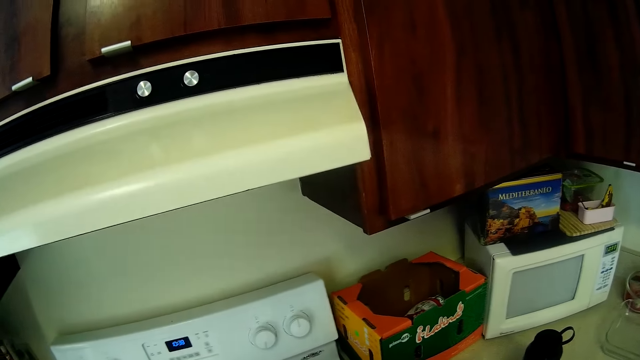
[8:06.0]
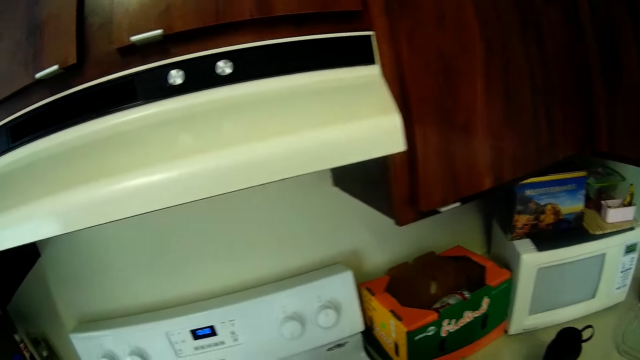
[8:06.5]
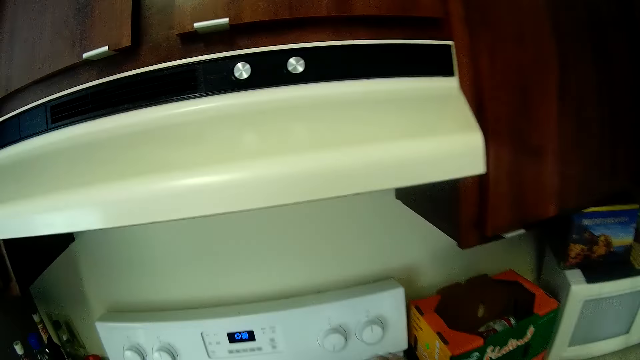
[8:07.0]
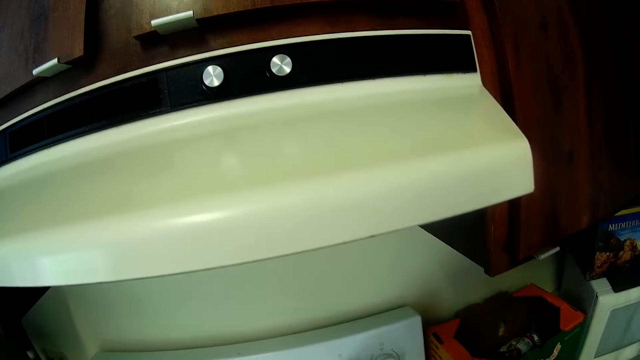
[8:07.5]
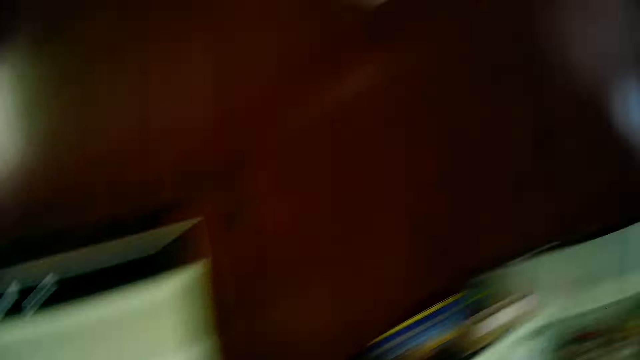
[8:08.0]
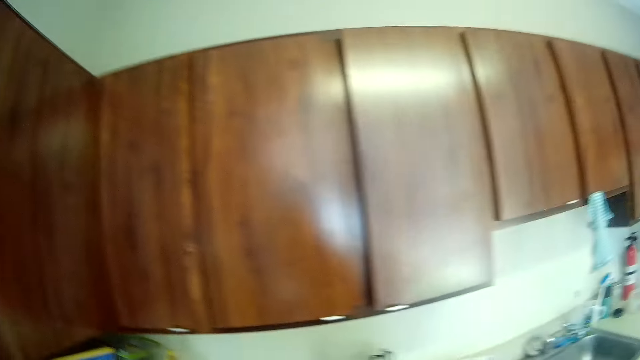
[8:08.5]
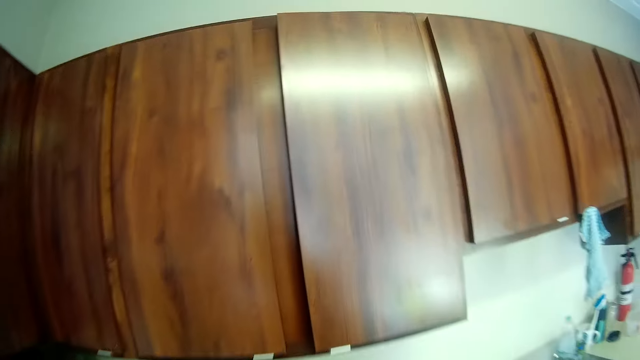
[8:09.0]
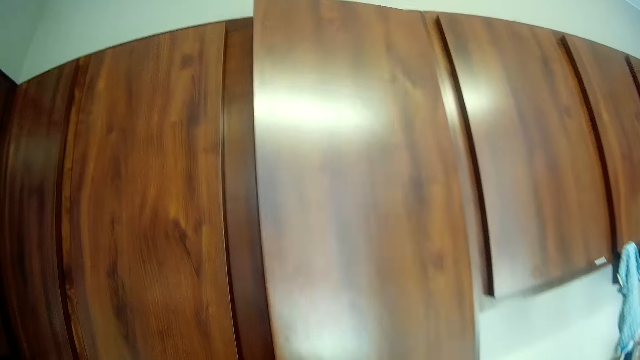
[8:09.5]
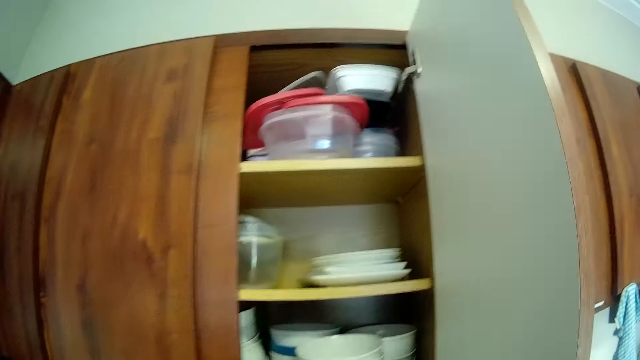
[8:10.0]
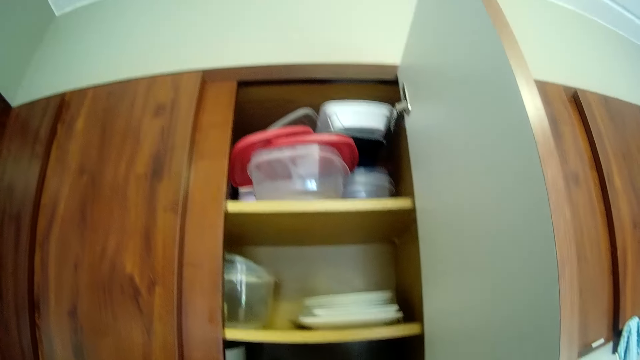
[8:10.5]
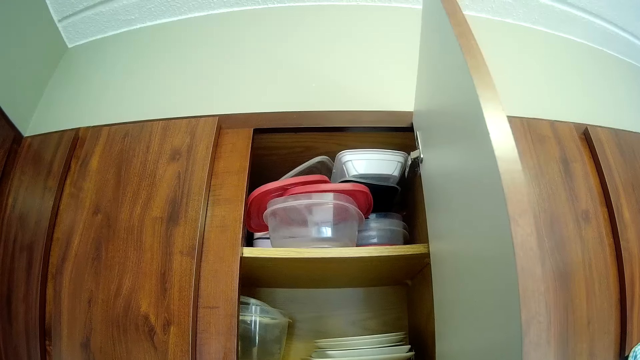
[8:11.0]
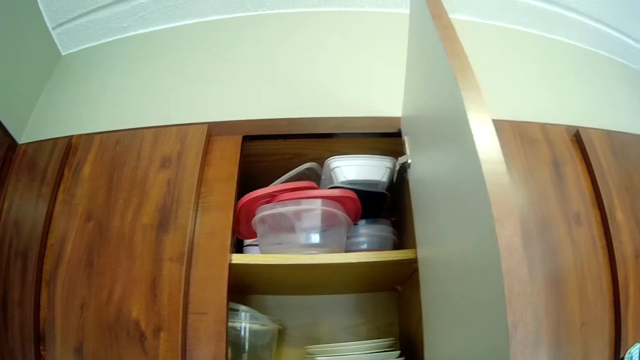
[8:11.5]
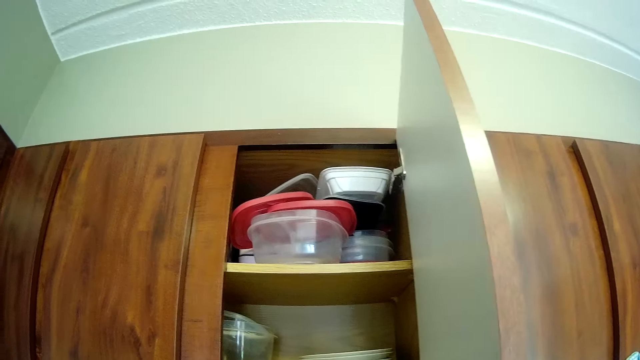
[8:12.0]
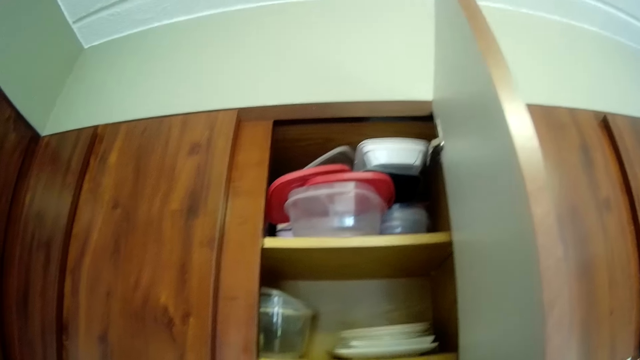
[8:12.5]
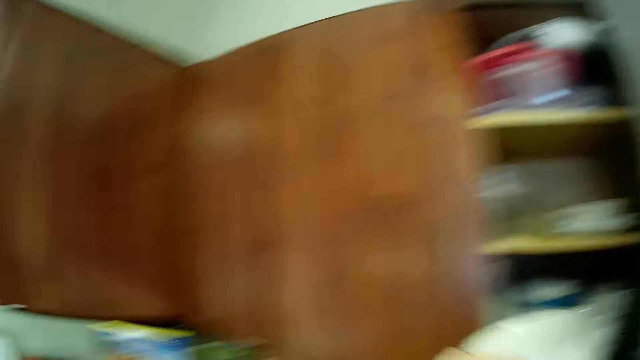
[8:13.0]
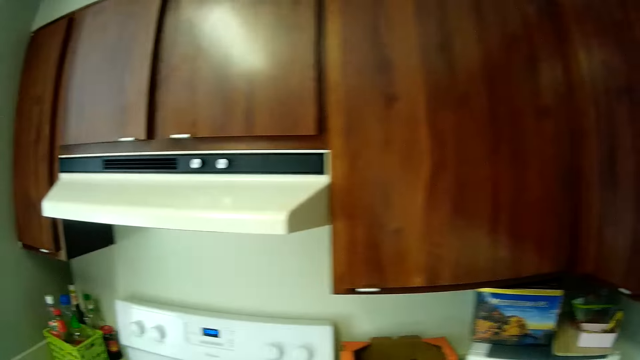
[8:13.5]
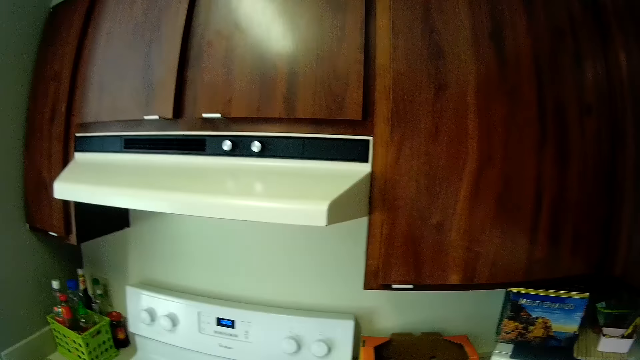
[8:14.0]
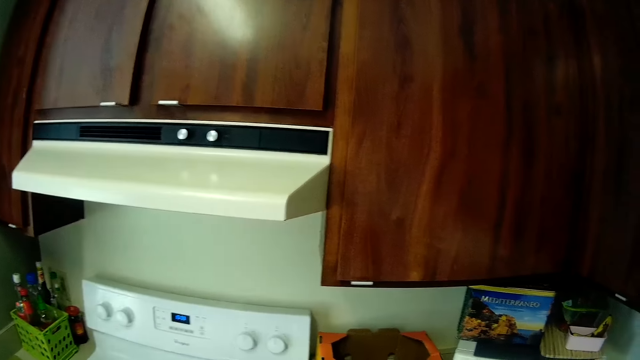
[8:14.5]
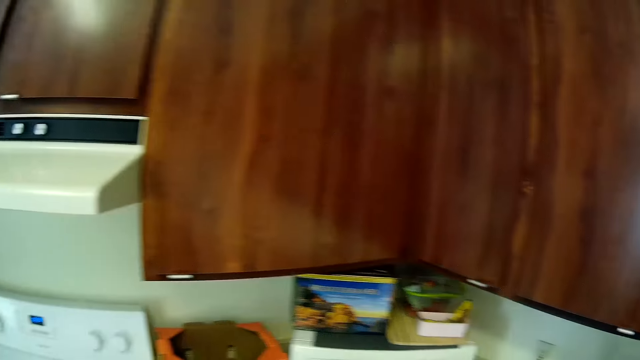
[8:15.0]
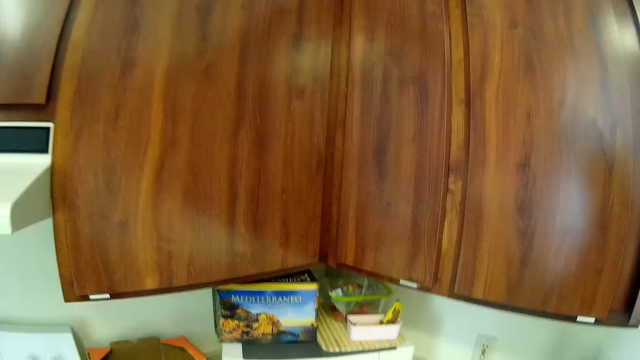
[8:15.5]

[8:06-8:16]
The camera wearer opens a cabinet over the counter. They pick up a plate.

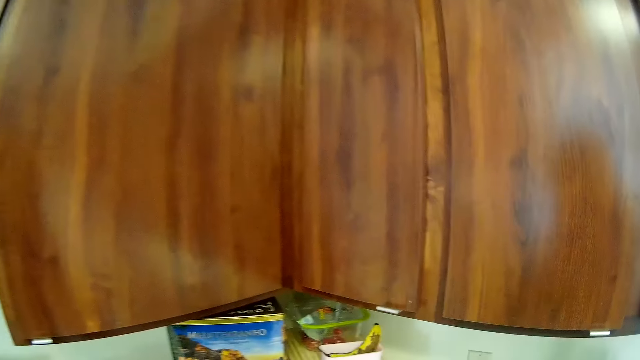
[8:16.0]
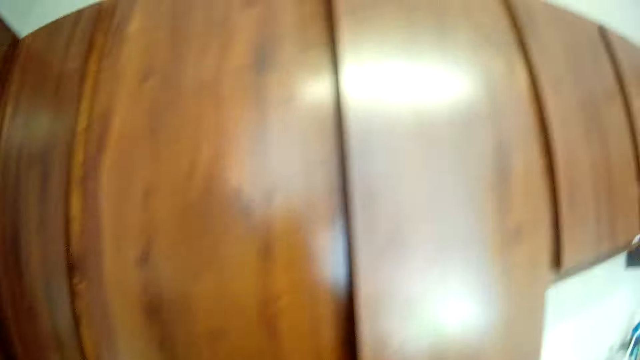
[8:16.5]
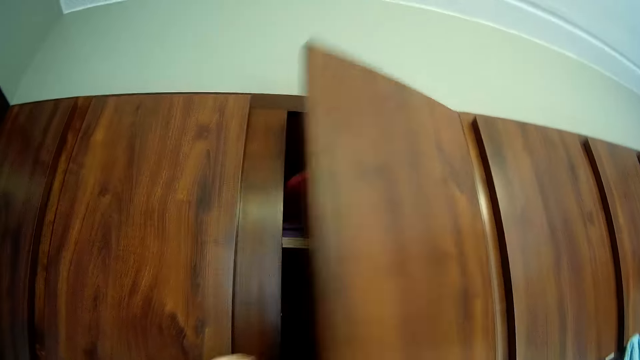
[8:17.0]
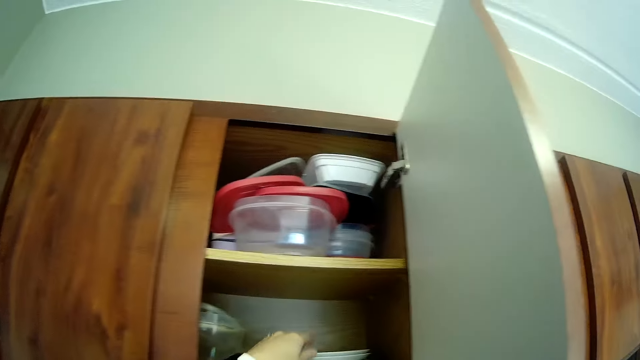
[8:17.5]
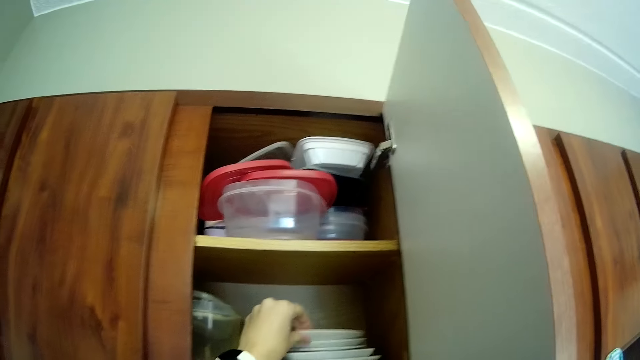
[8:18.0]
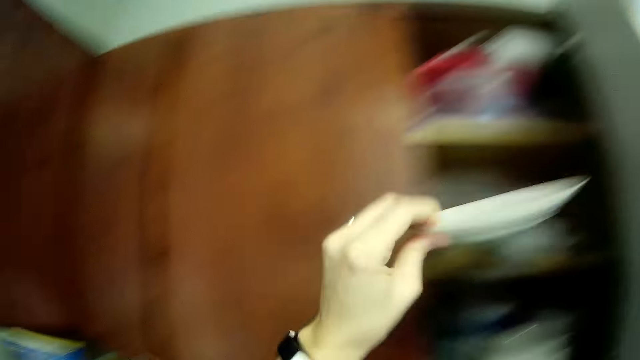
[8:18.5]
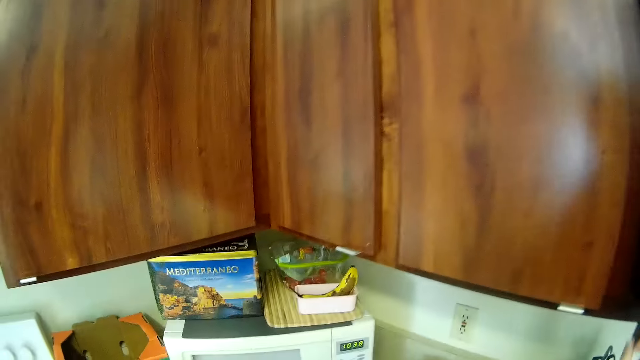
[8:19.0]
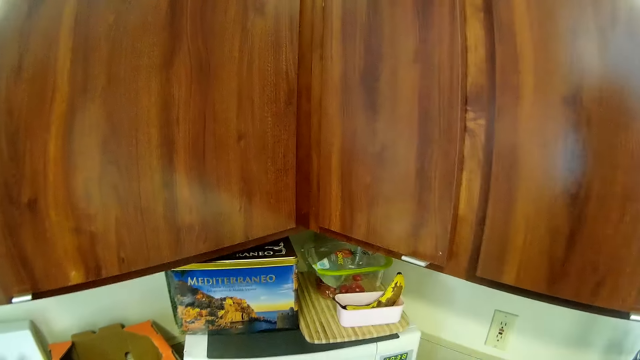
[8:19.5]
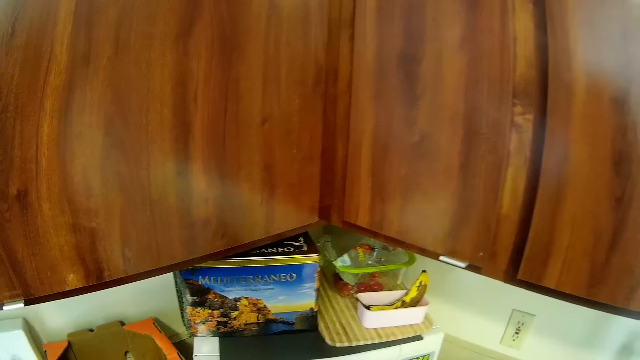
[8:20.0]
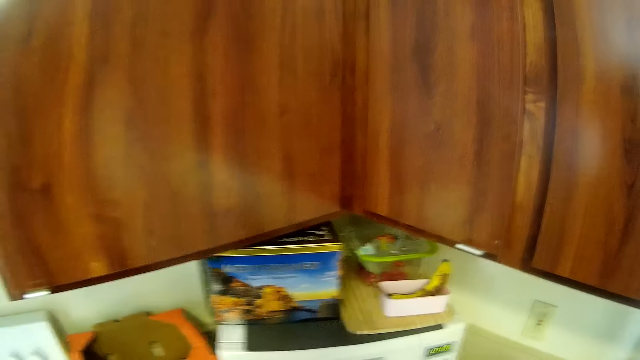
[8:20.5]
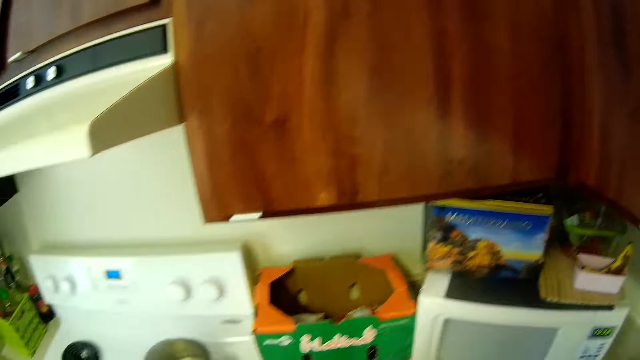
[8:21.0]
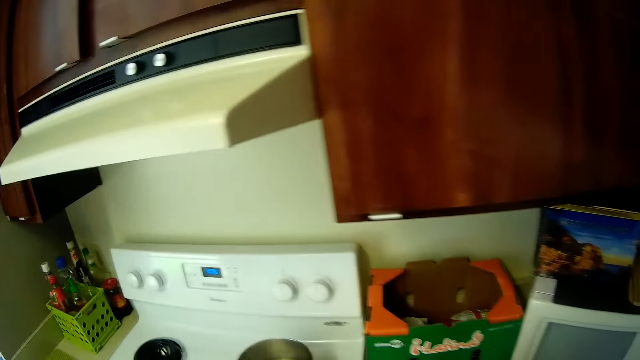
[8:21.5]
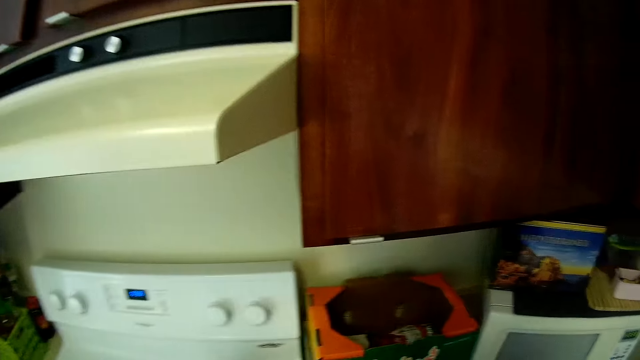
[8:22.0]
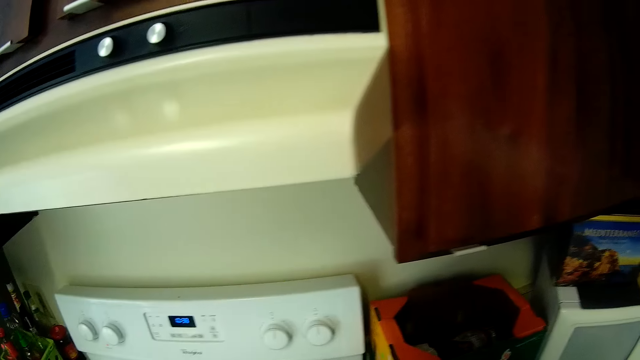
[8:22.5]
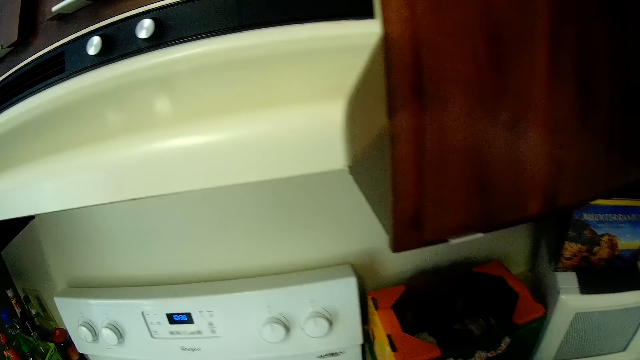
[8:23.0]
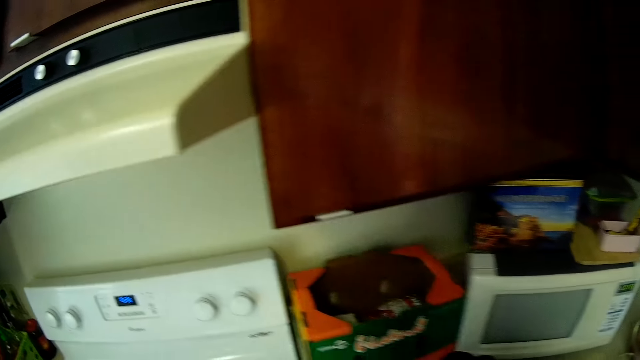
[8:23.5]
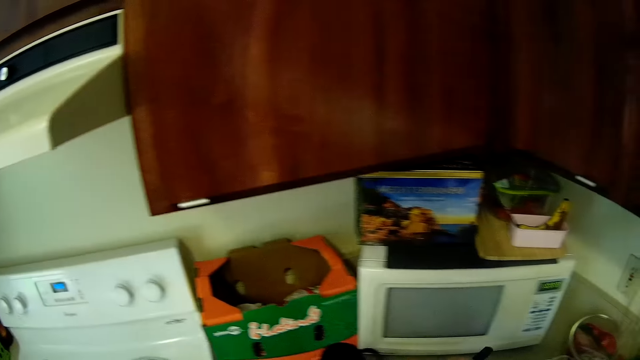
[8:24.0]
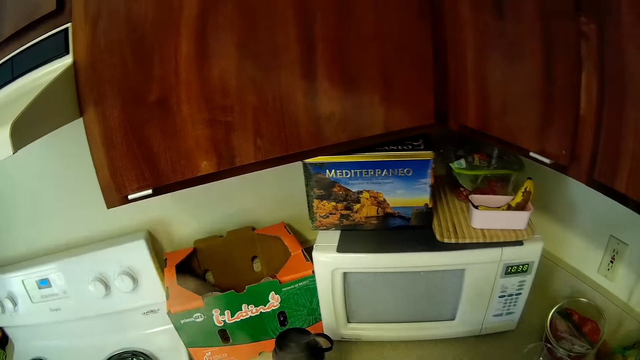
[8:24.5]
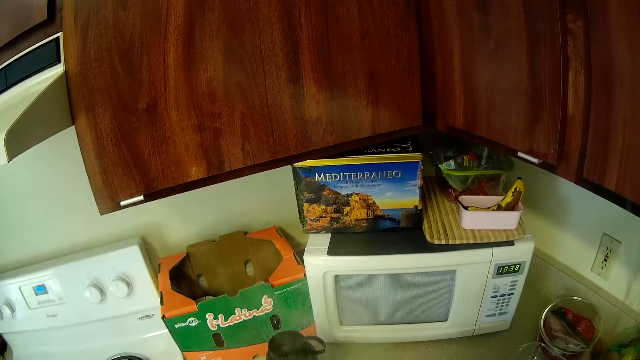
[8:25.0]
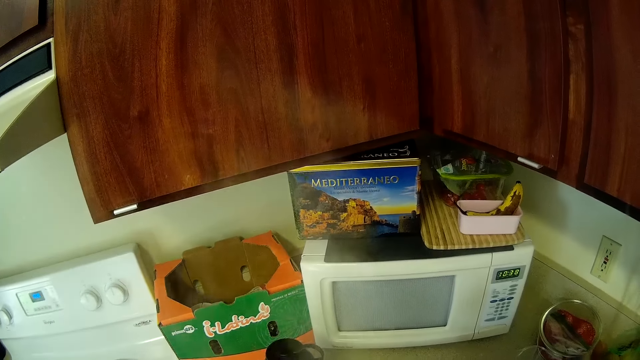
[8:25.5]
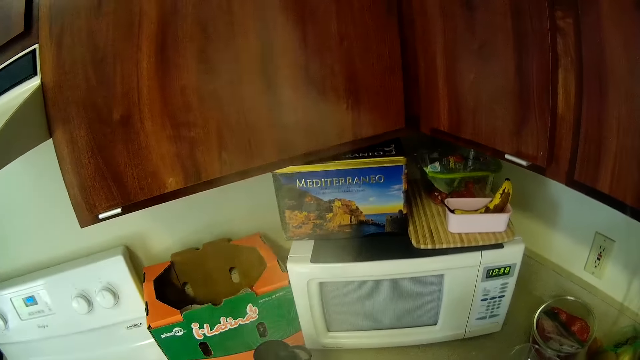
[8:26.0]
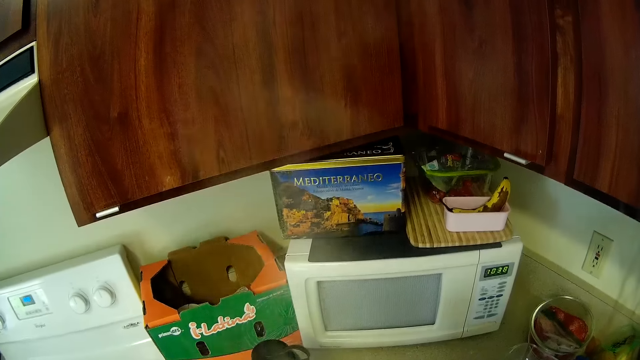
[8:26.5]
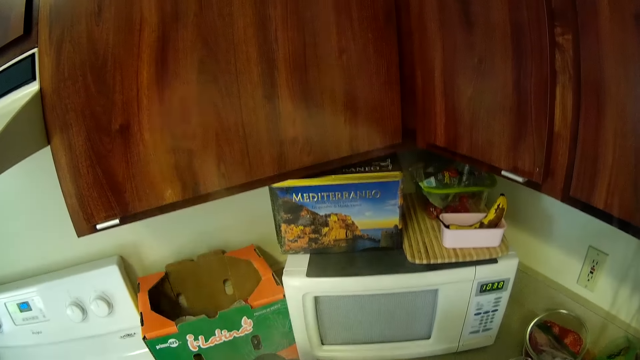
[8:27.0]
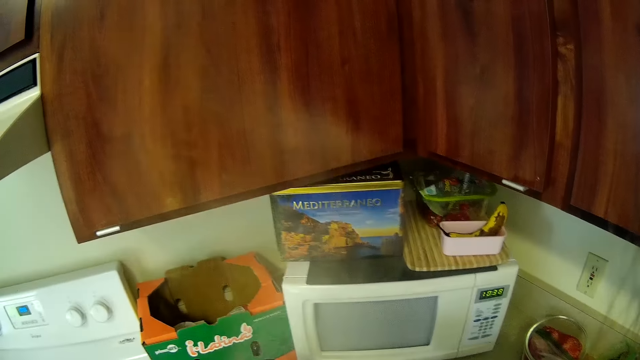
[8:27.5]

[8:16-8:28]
The camera wearer opens the cabinet over the counter. They return the kitchen cabinet door. They pick up a plate. They walk around the kitchen. They open the pan.
